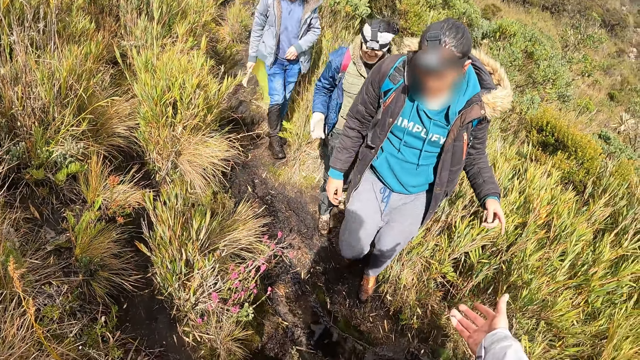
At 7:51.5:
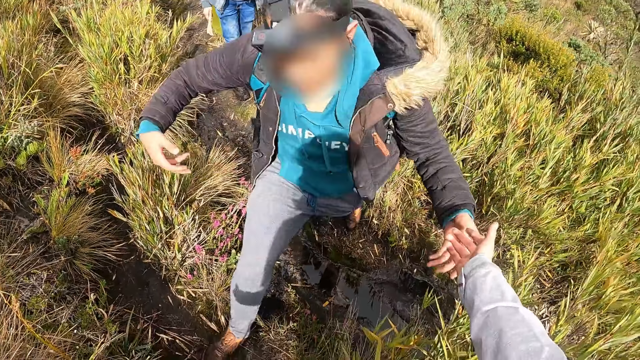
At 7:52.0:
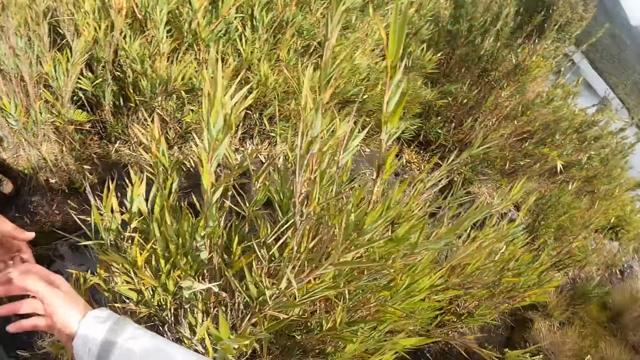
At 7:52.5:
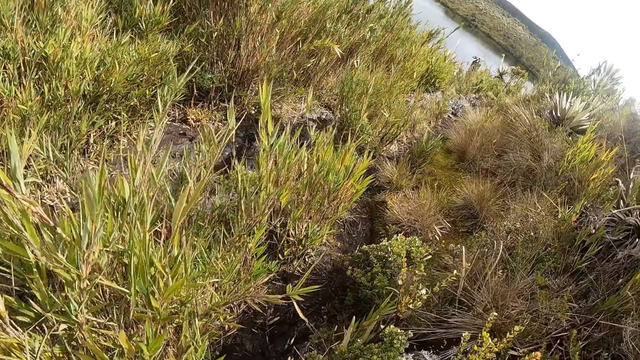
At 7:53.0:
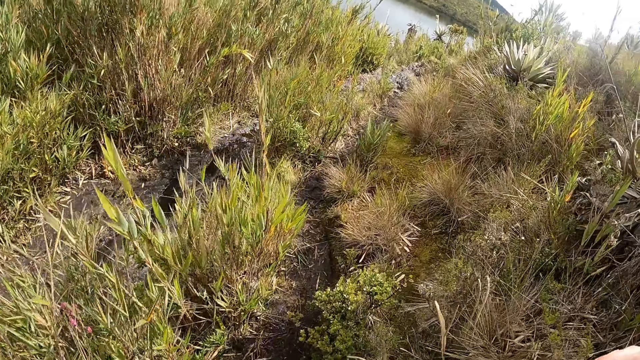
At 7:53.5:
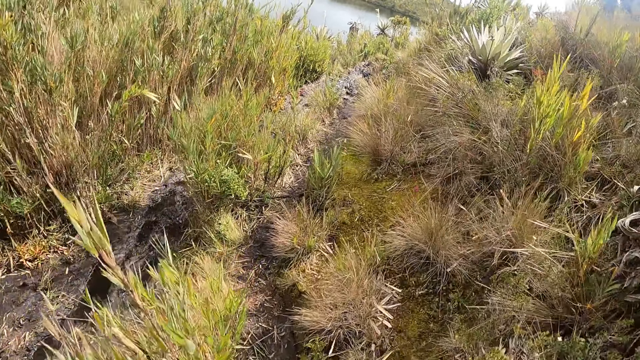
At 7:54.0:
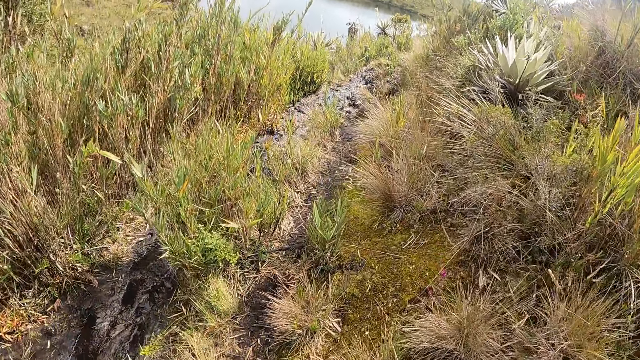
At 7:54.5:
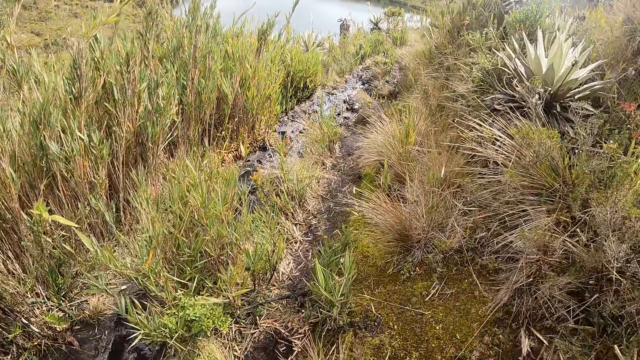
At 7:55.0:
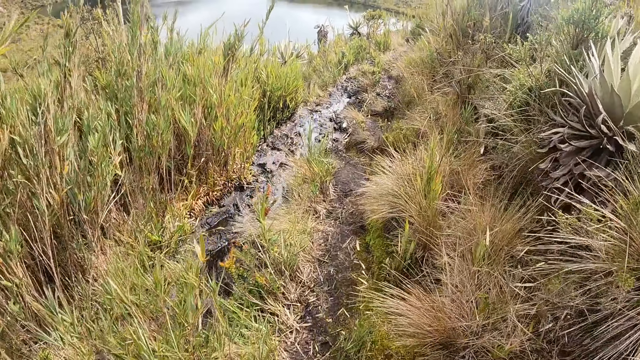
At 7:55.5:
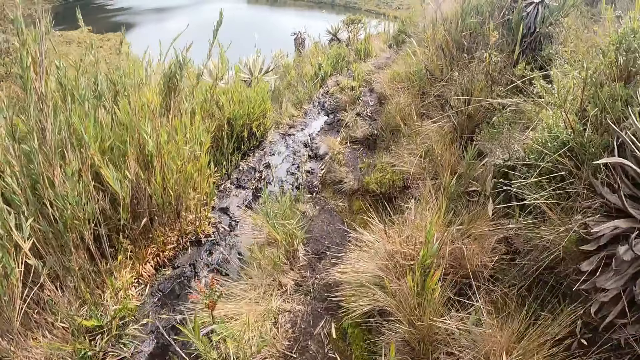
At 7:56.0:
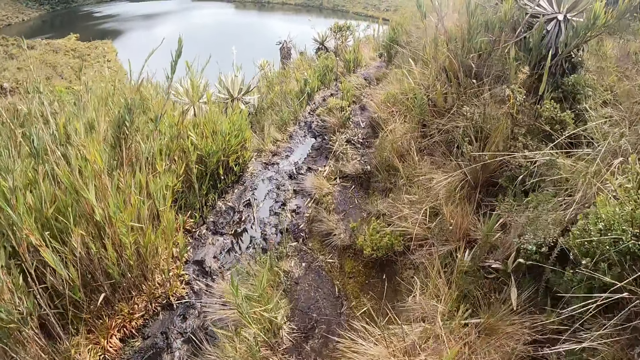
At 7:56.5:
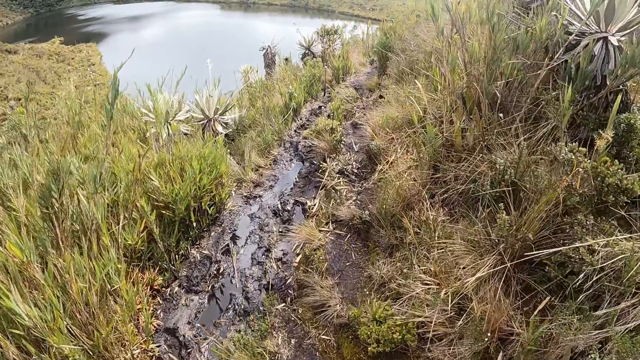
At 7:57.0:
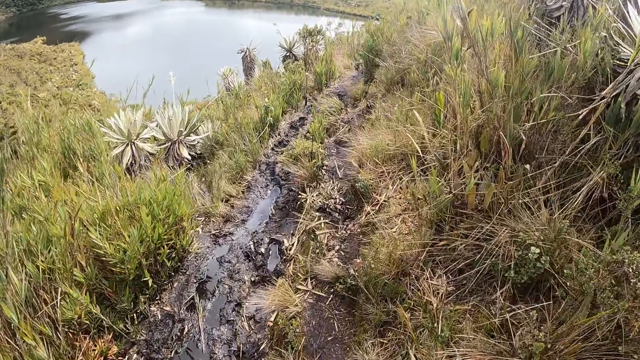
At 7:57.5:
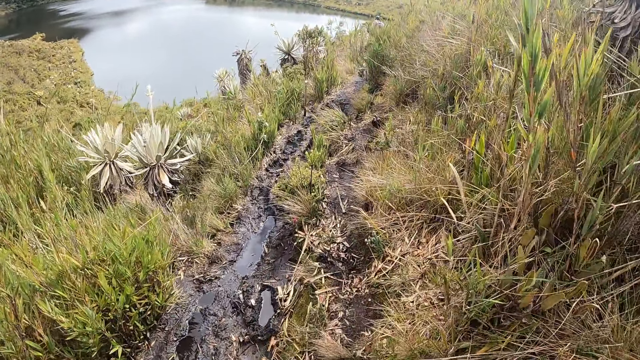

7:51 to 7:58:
The camera wearer walks.

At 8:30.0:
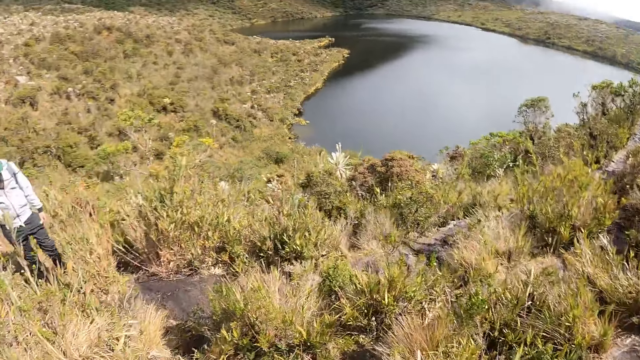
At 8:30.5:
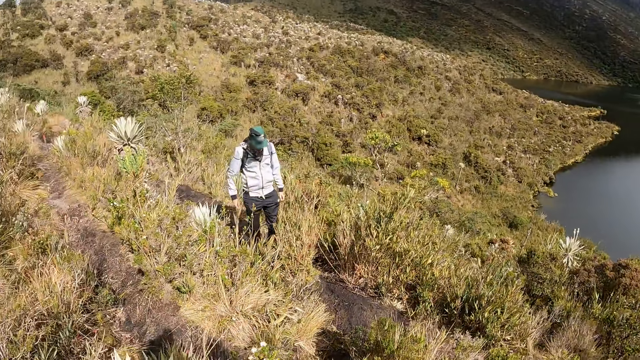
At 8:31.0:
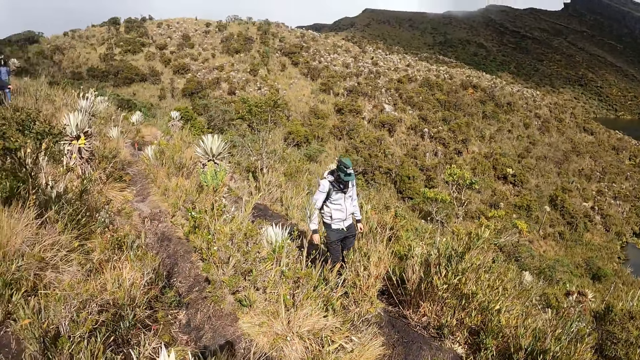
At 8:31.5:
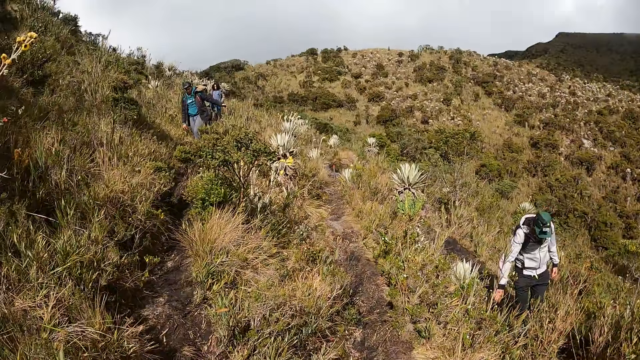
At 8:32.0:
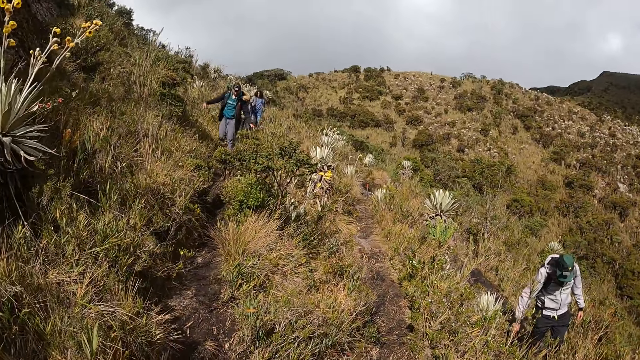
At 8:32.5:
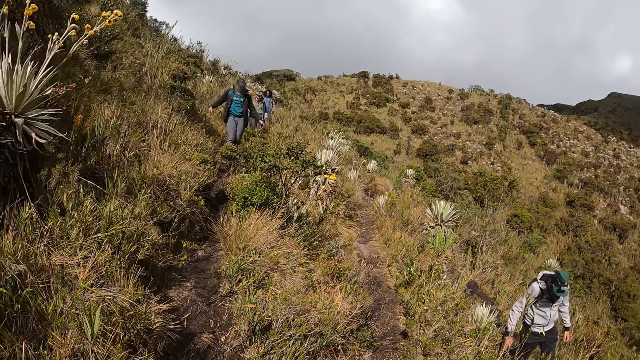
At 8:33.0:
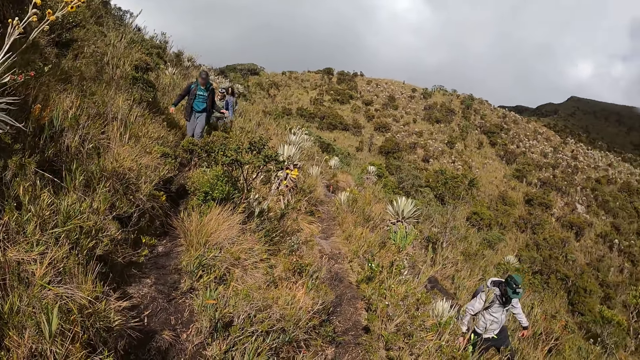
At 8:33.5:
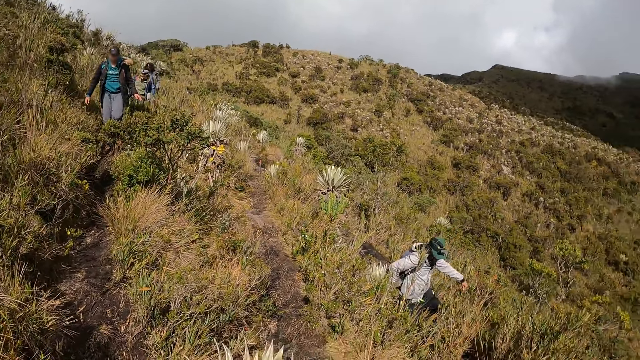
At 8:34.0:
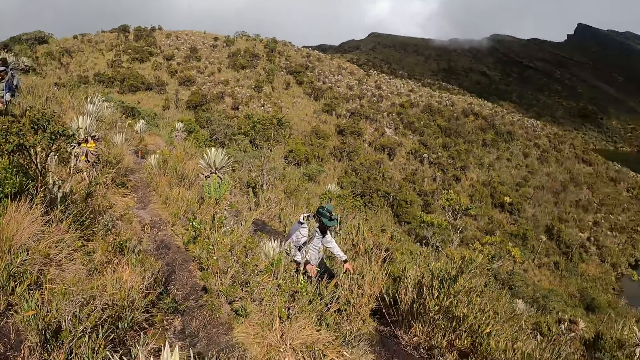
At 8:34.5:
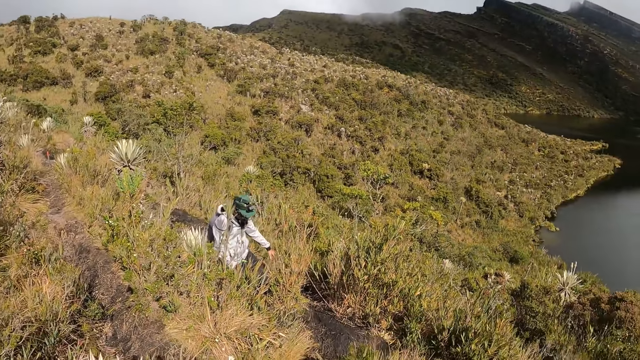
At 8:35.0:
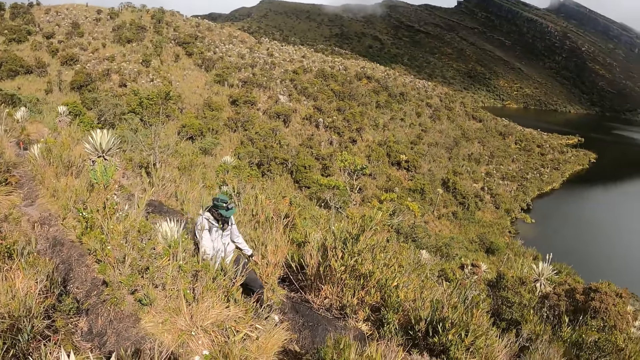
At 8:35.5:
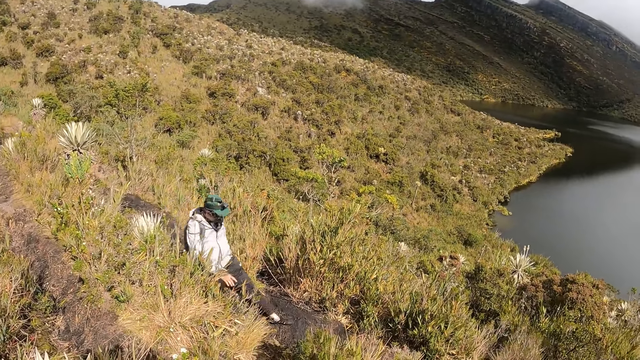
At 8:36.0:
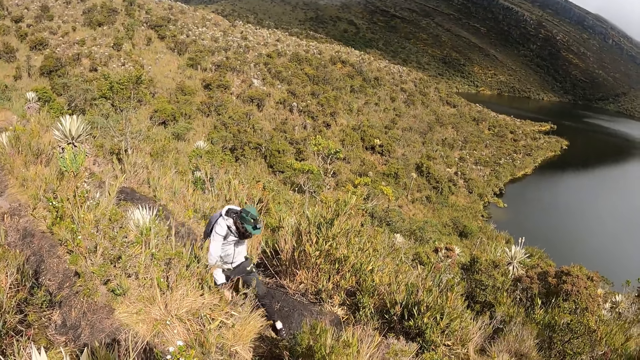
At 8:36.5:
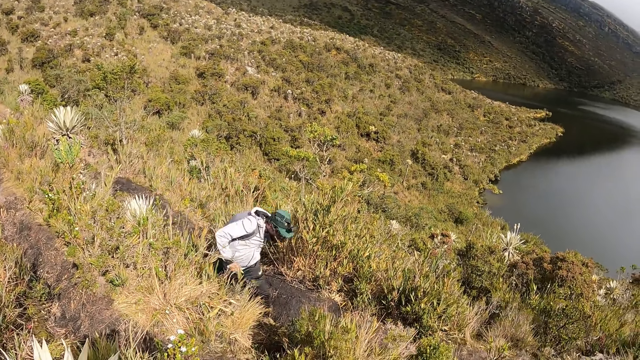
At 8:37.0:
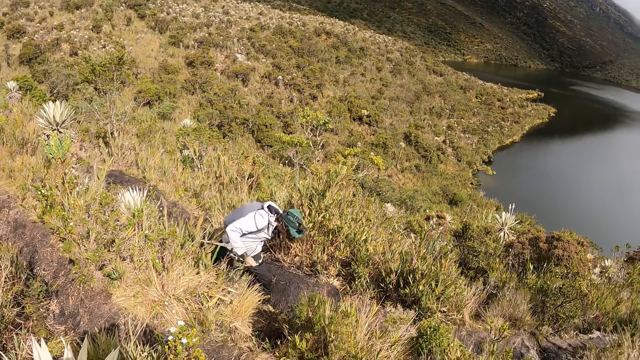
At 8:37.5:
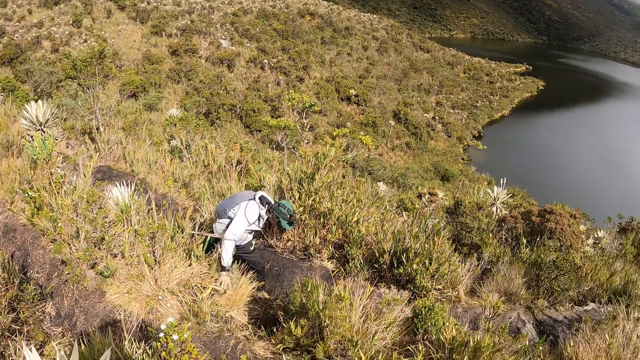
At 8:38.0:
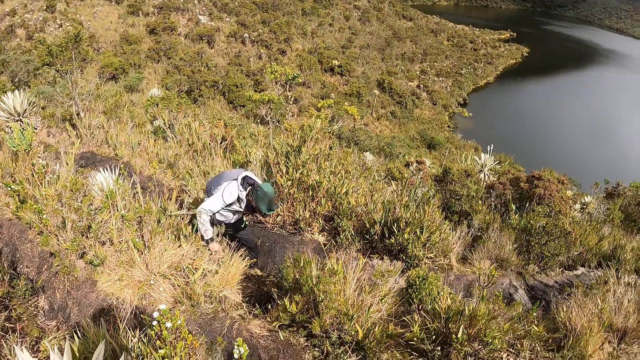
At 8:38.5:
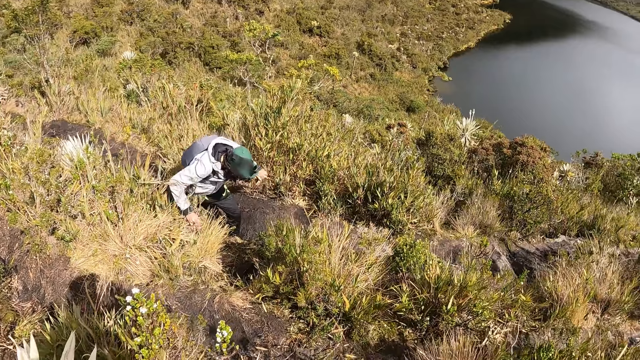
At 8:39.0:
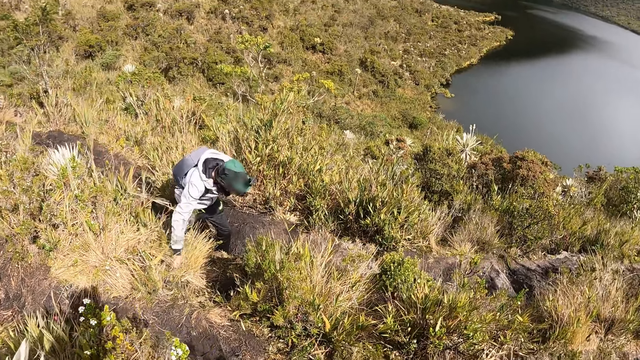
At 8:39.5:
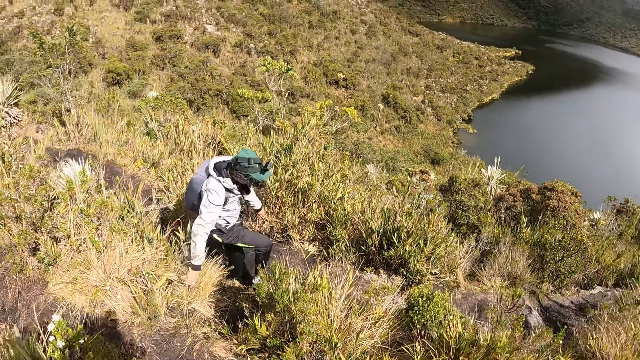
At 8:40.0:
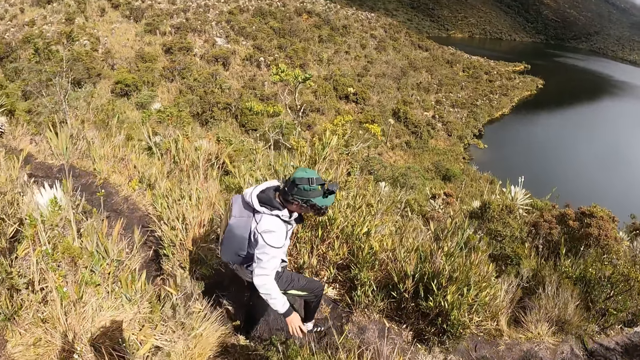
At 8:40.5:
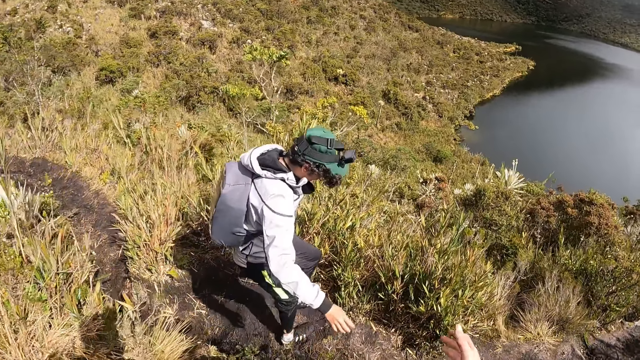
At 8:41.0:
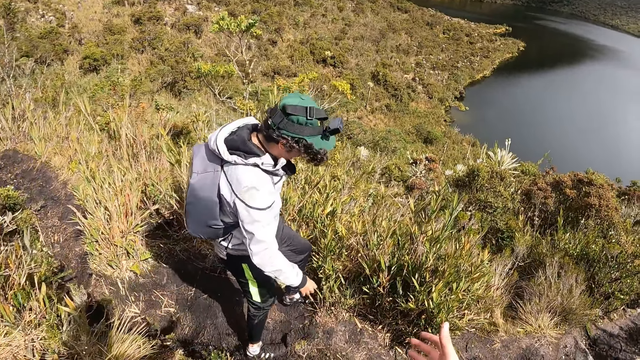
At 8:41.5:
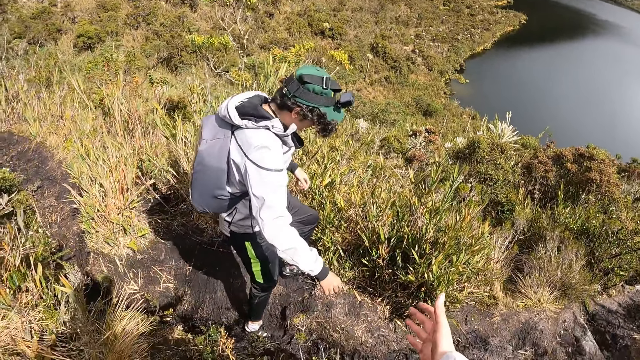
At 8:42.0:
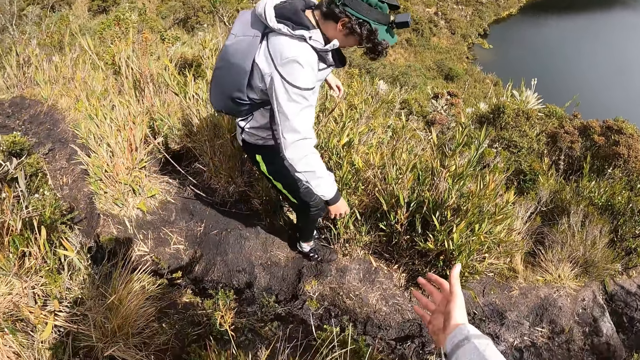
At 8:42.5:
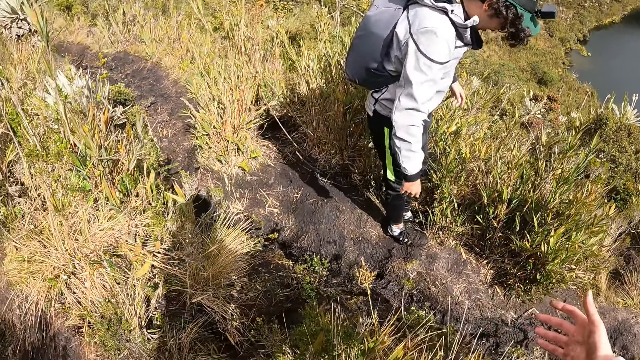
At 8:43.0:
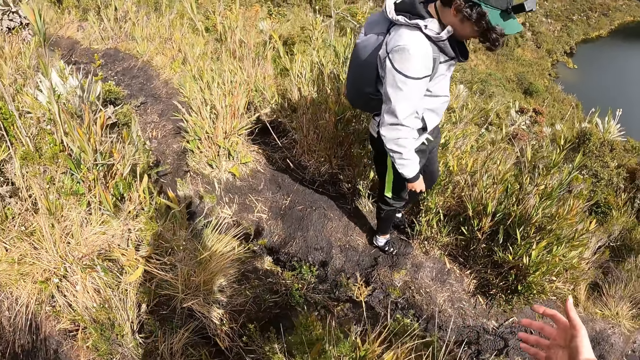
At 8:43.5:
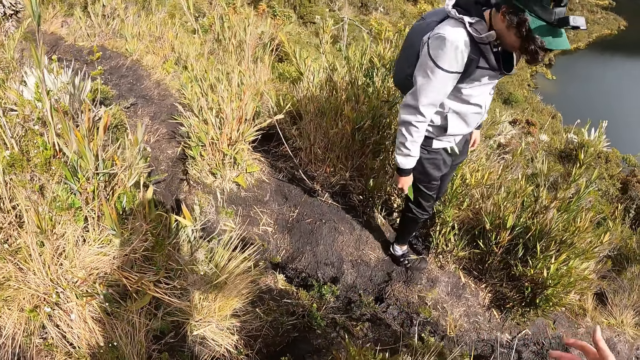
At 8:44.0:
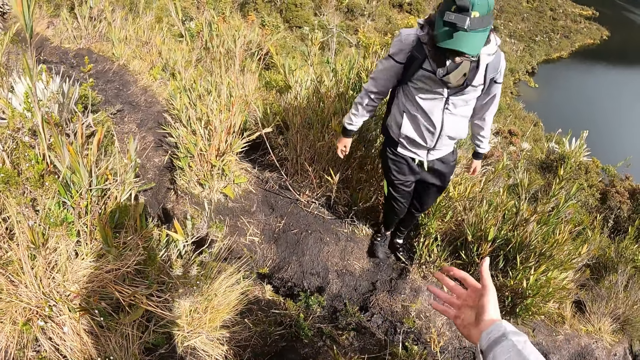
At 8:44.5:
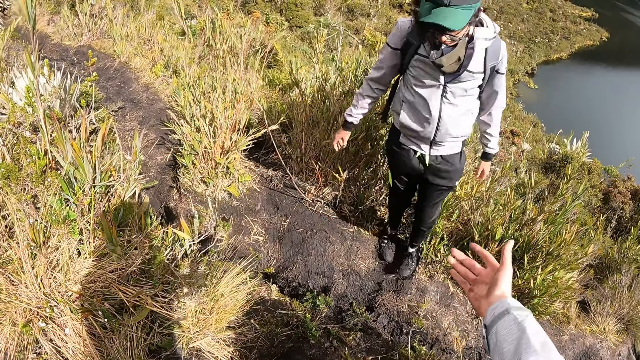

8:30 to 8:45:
A man grabs some plants in the field with both hands. The man does so repeatedly.
